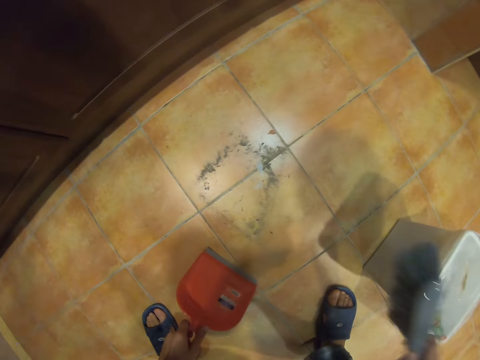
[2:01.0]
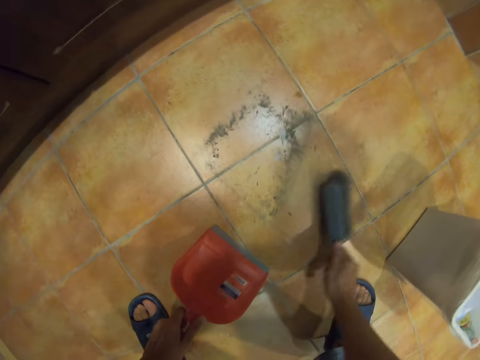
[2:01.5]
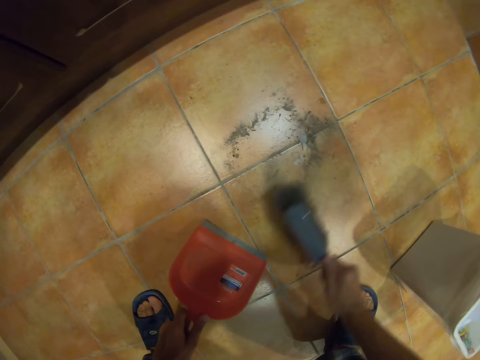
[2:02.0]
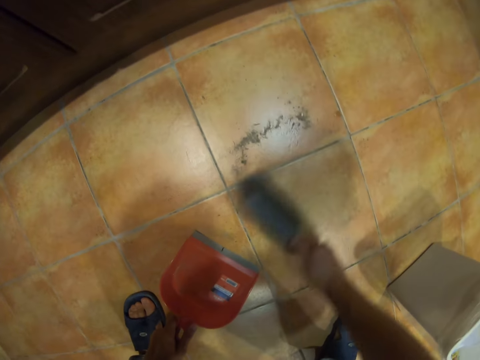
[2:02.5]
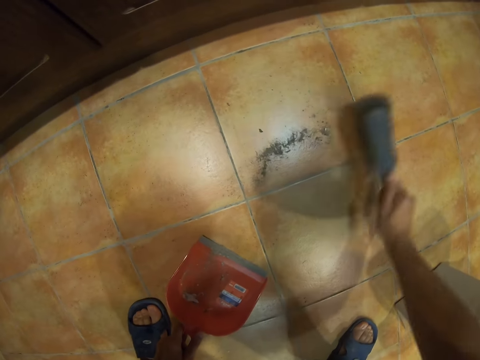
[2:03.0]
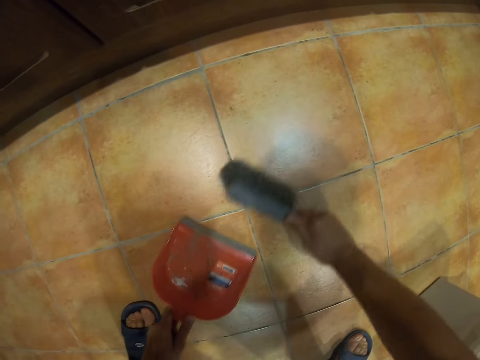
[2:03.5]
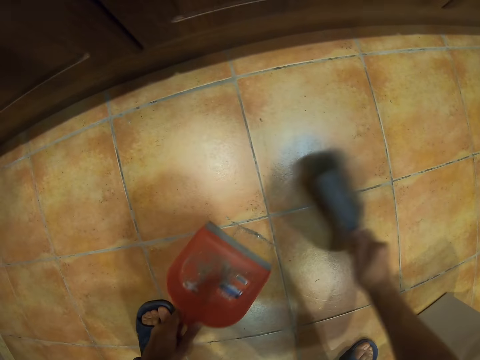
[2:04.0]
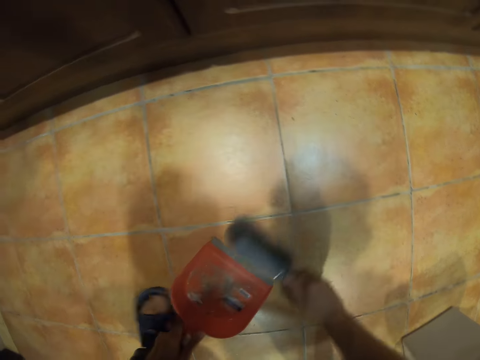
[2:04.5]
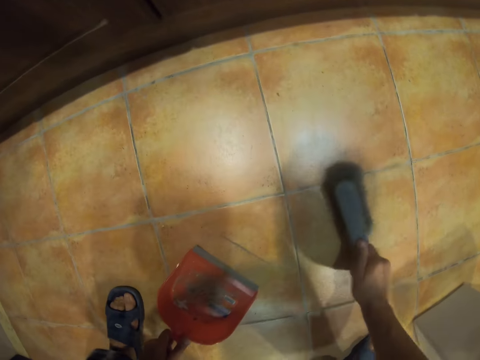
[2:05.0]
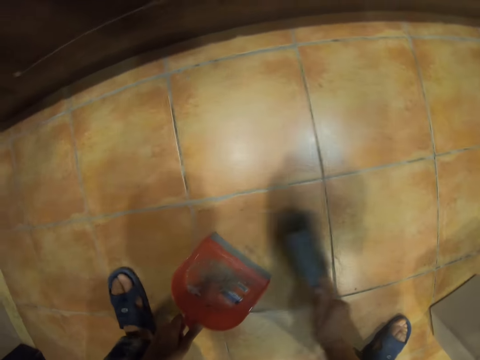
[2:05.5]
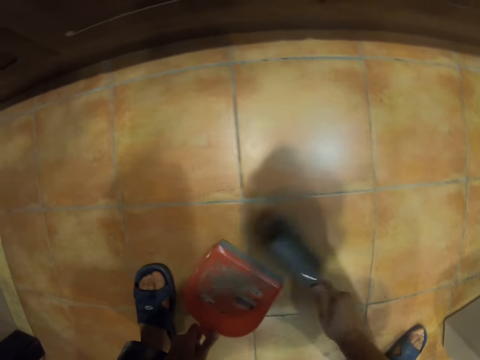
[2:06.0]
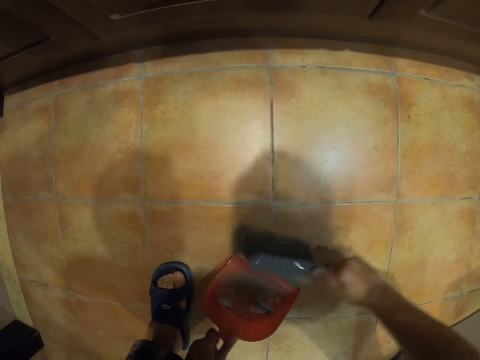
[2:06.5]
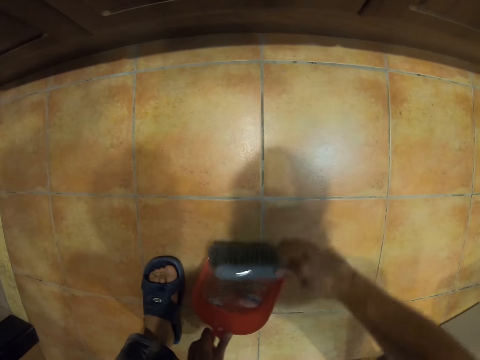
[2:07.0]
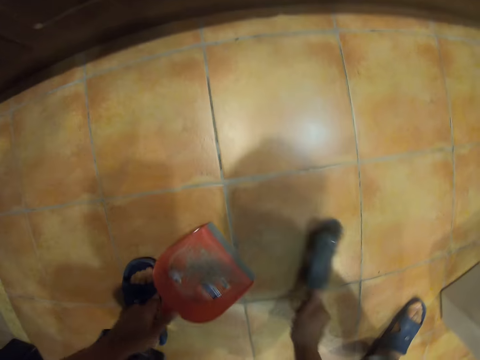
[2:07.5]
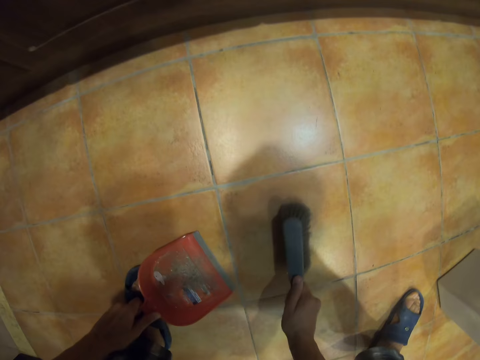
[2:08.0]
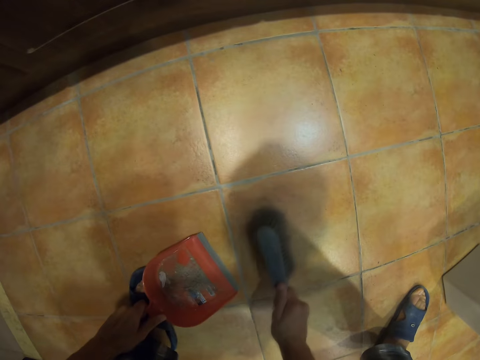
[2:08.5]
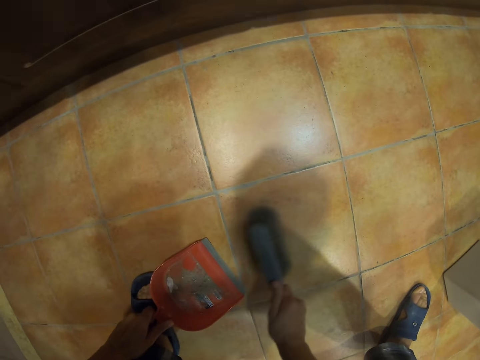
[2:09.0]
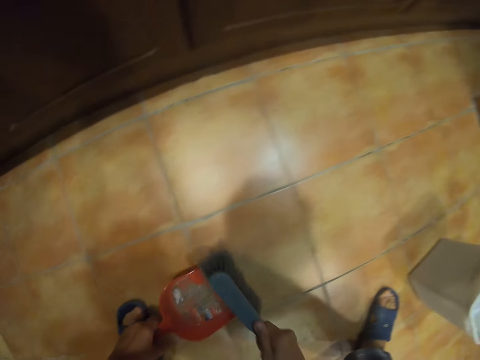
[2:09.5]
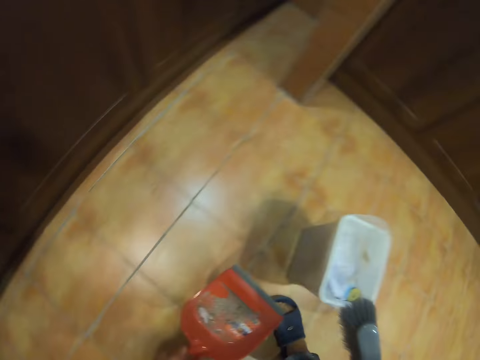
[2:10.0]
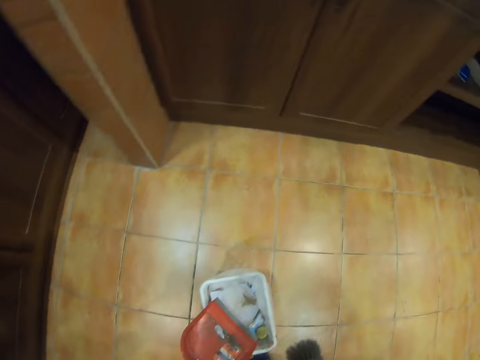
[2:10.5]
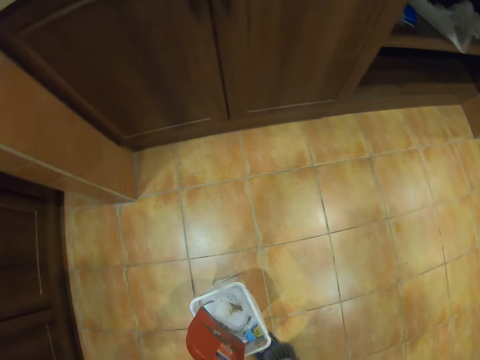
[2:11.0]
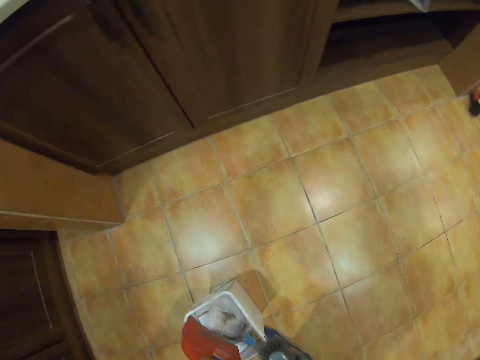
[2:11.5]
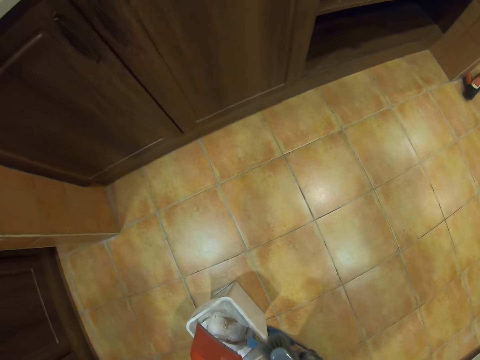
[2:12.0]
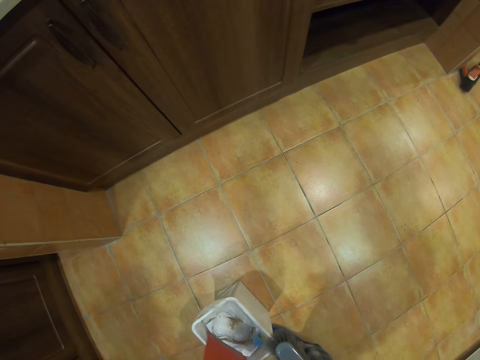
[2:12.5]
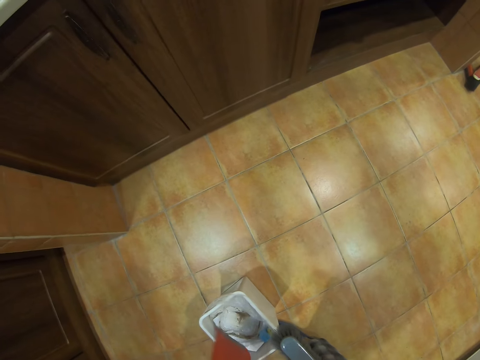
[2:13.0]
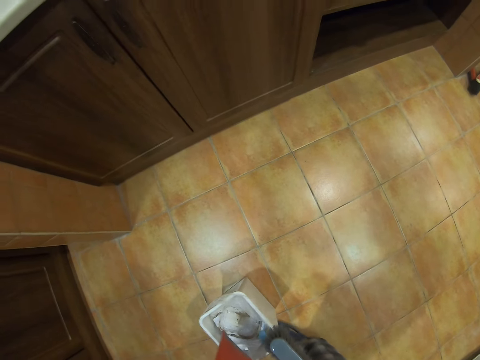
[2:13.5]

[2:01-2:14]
The camera wearer sweeps the dirt on the floor into the dust pan. They put the dirt in the dust bin.

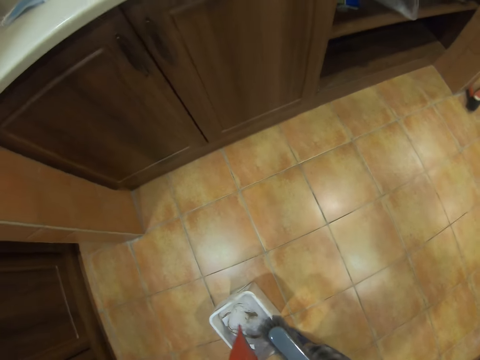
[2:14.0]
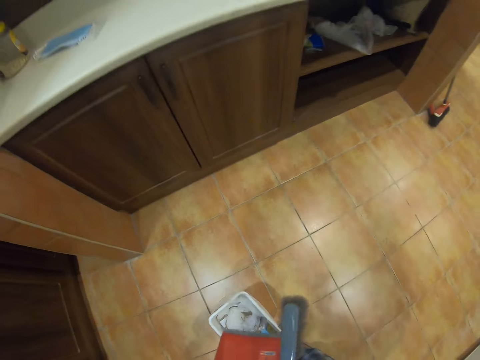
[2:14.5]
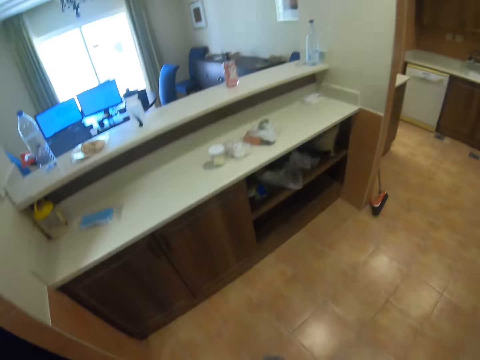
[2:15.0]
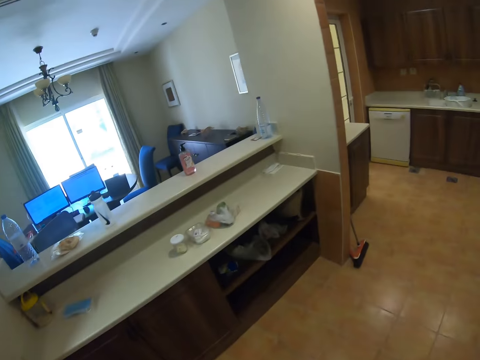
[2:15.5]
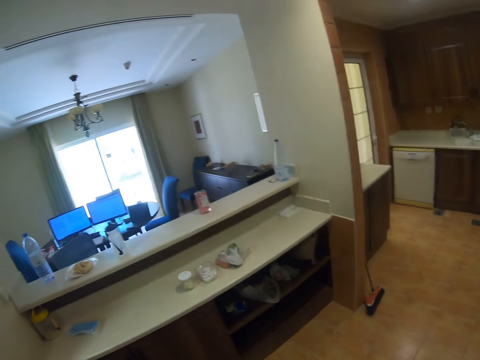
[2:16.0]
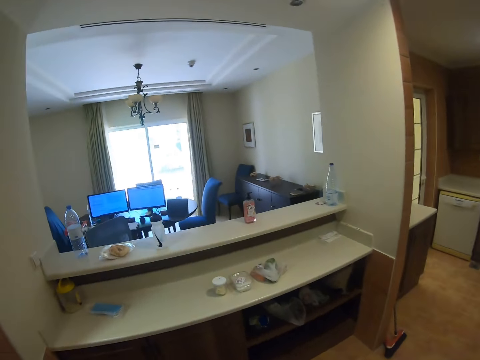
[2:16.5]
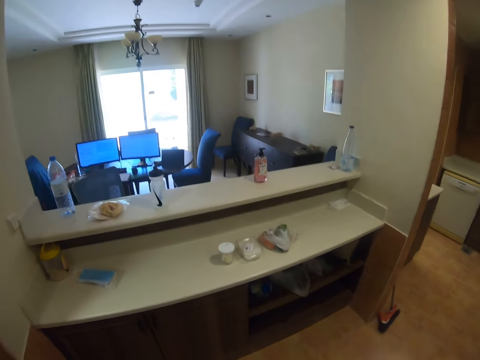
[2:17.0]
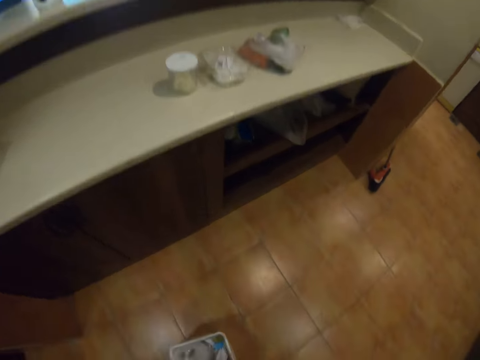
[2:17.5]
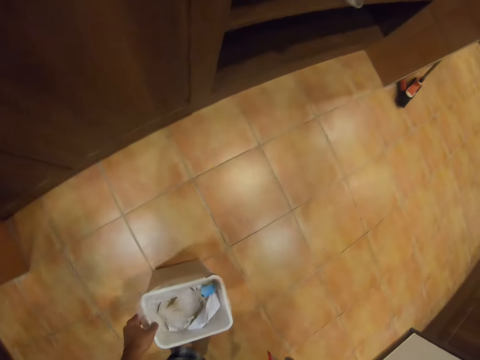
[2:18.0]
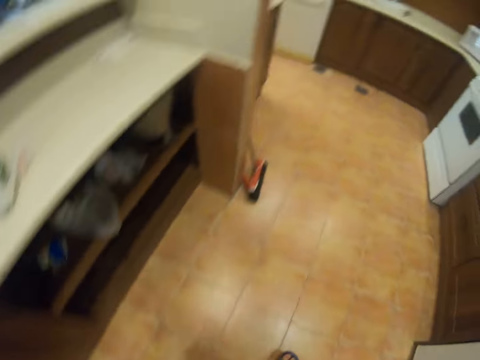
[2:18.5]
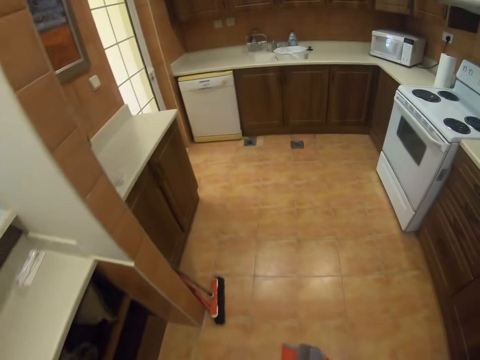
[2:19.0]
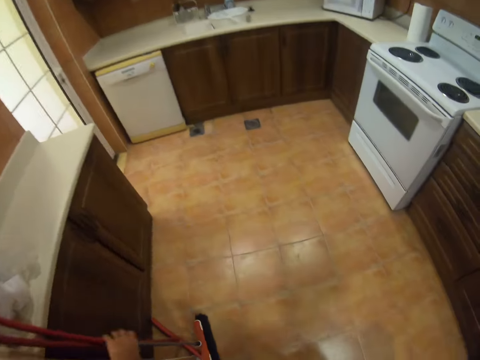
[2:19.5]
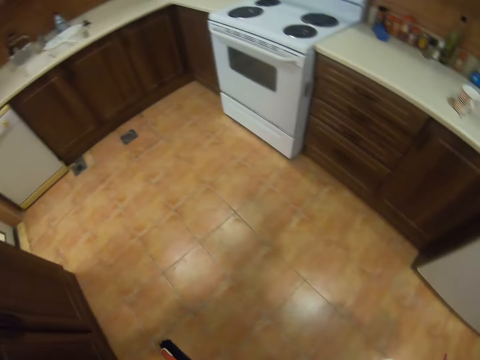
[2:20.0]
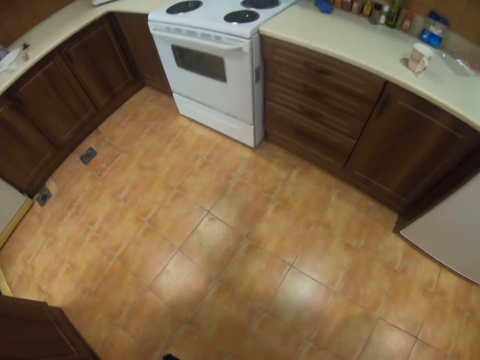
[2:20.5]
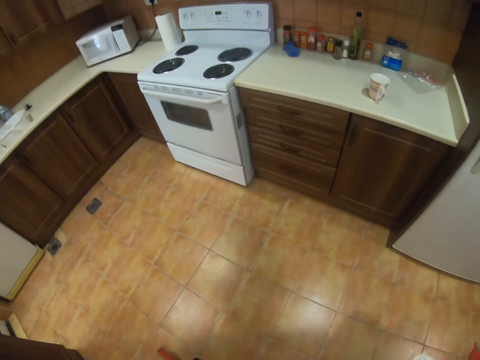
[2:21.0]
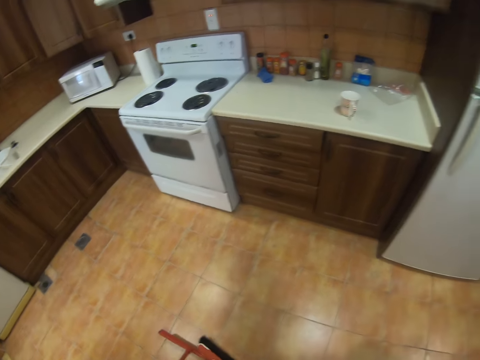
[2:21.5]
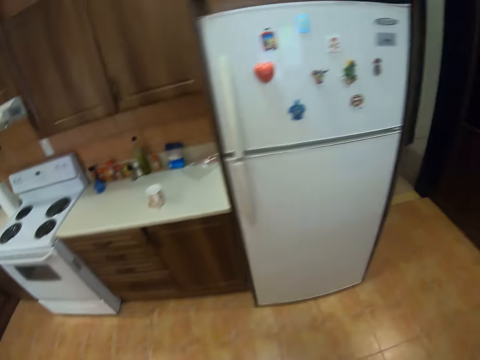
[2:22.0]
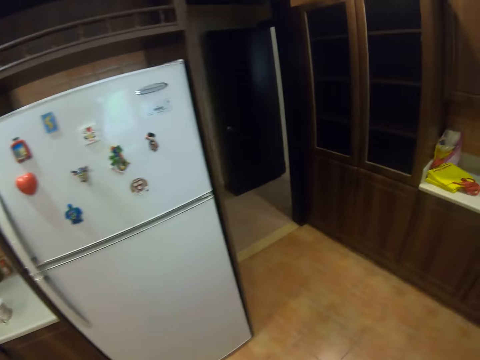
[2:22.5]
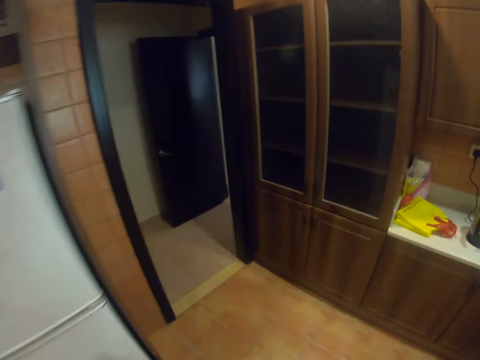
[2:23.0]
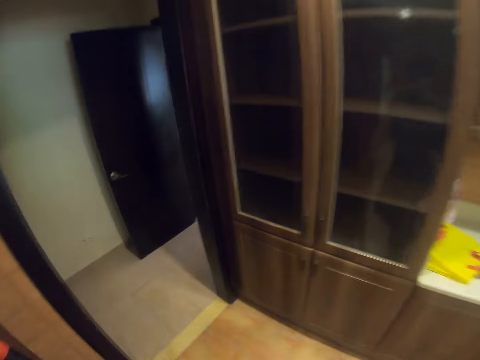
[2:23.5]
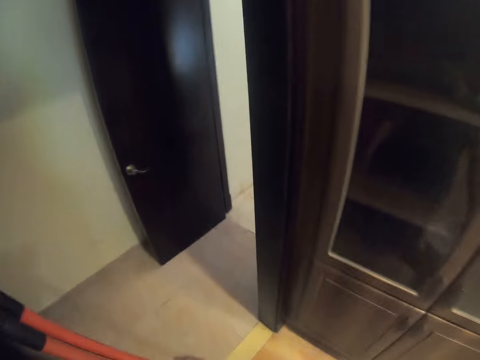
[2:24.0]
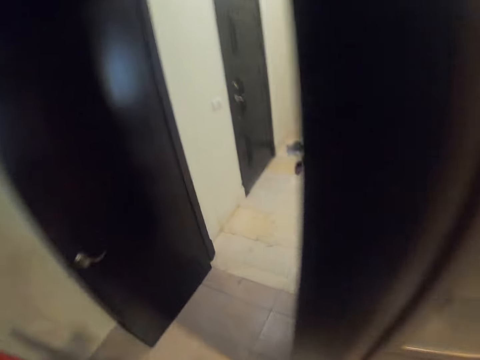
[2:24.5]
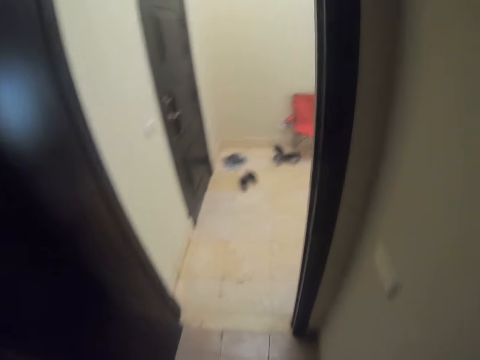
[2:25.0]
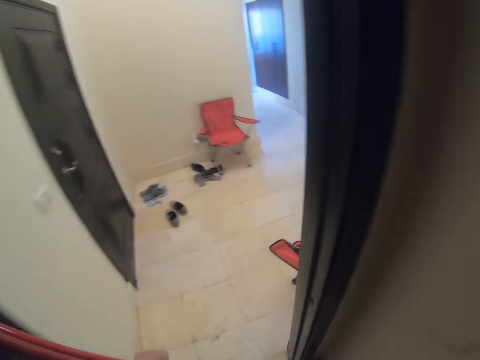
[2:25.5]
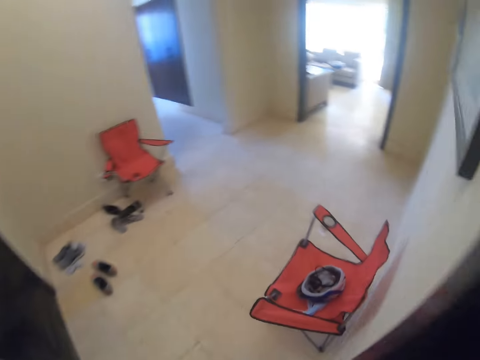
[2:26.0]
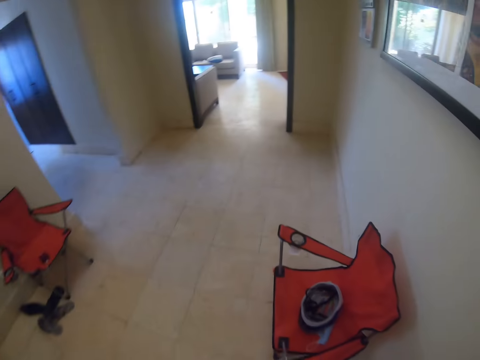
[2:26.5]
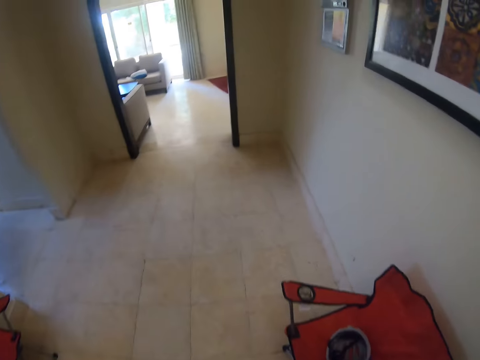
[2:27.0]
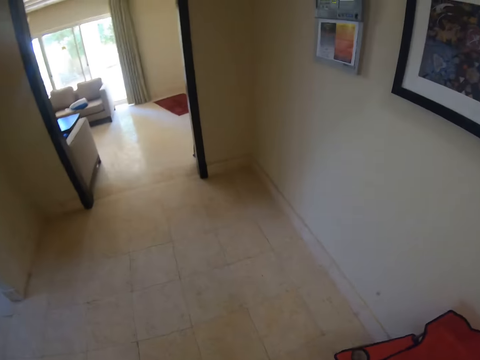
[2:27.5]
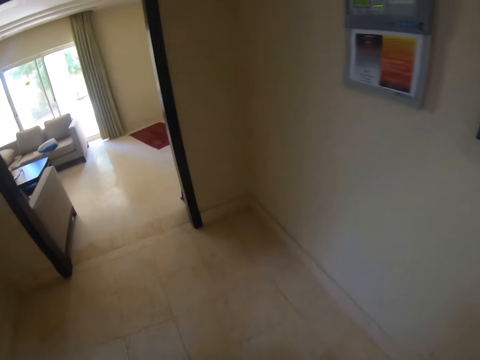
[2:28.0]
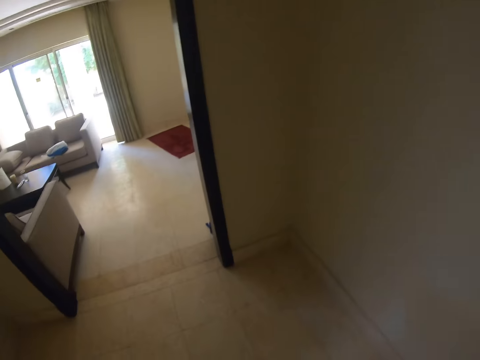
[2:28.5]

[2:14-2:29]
The camera wearer walks around the house. They lift up the dust bin. They walk around the house.
